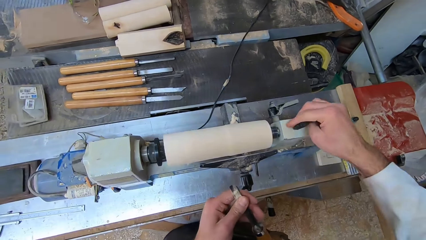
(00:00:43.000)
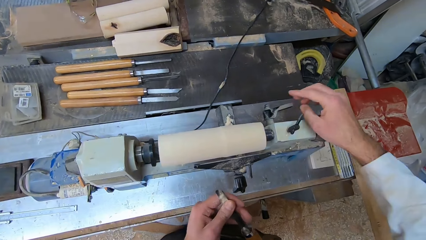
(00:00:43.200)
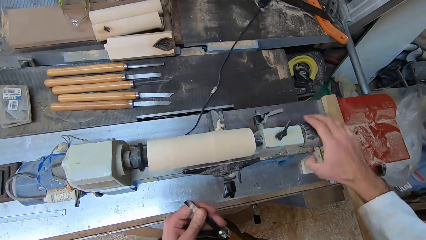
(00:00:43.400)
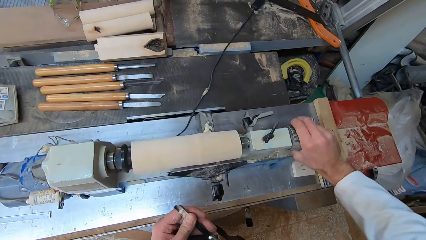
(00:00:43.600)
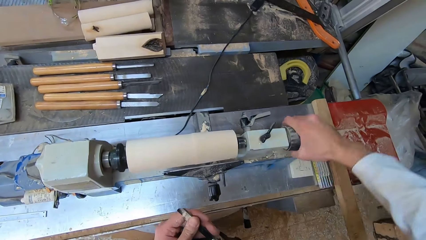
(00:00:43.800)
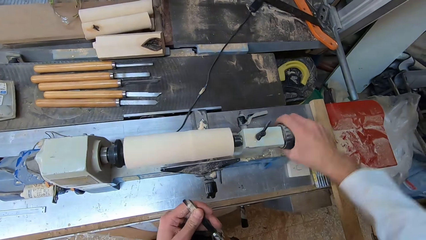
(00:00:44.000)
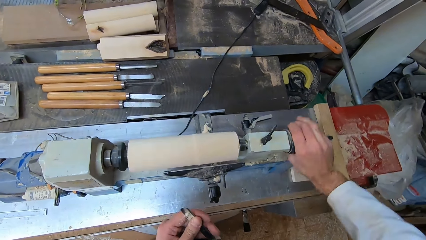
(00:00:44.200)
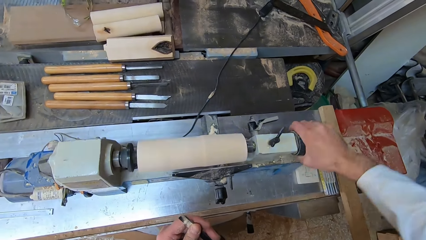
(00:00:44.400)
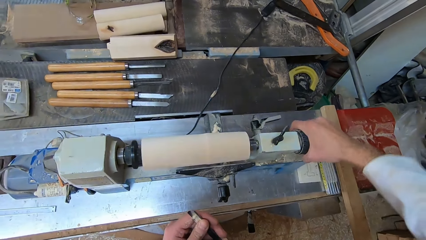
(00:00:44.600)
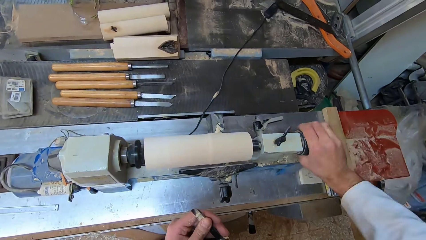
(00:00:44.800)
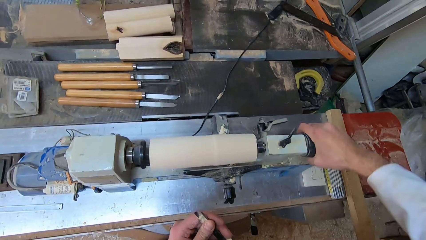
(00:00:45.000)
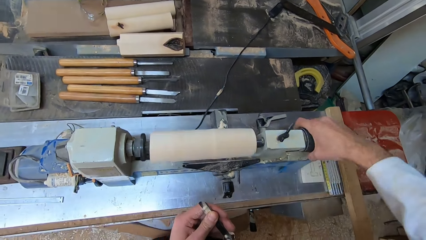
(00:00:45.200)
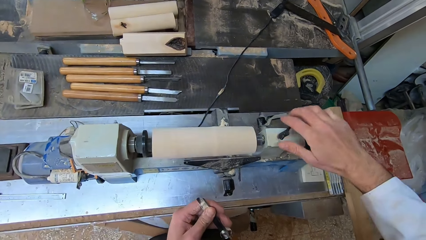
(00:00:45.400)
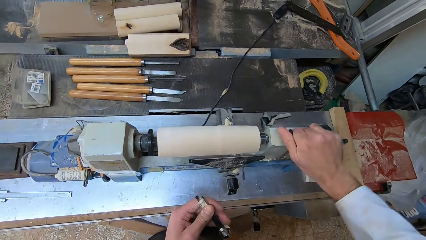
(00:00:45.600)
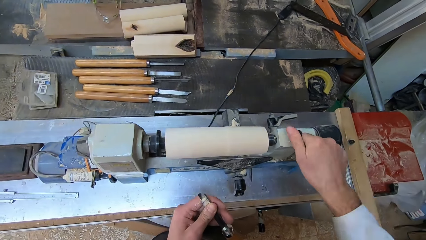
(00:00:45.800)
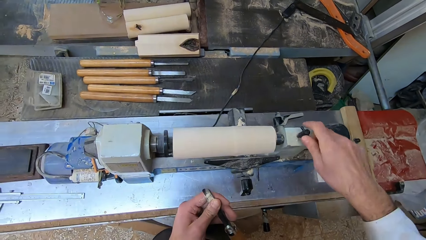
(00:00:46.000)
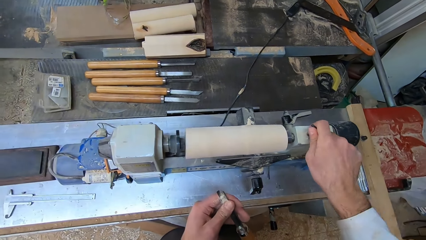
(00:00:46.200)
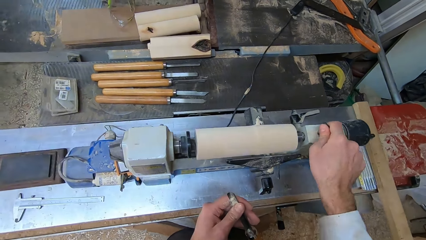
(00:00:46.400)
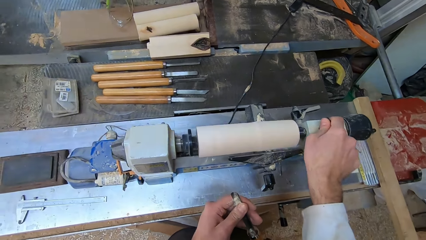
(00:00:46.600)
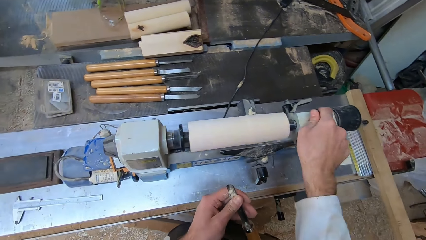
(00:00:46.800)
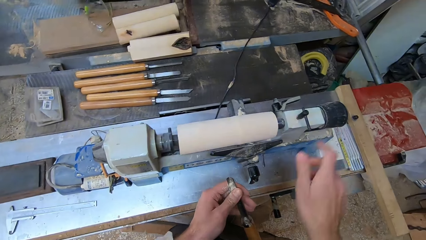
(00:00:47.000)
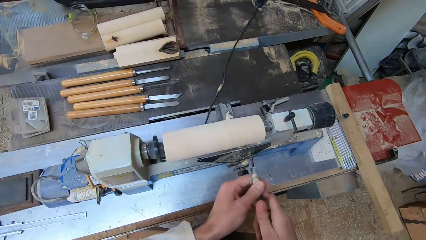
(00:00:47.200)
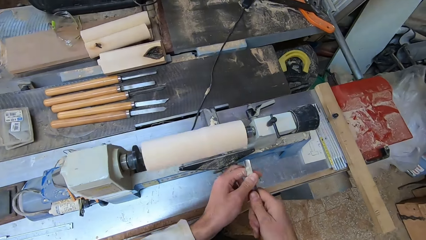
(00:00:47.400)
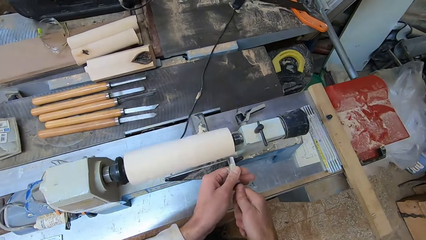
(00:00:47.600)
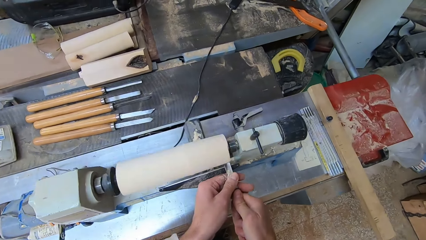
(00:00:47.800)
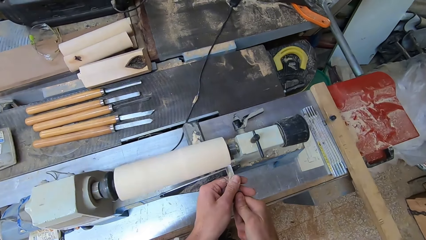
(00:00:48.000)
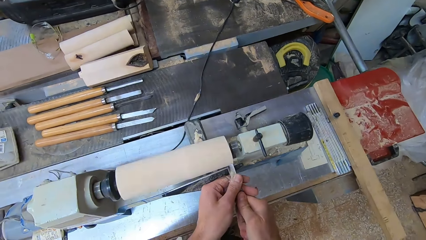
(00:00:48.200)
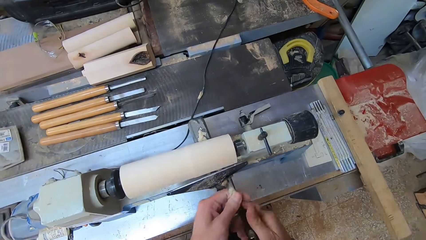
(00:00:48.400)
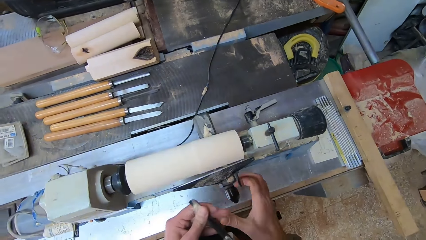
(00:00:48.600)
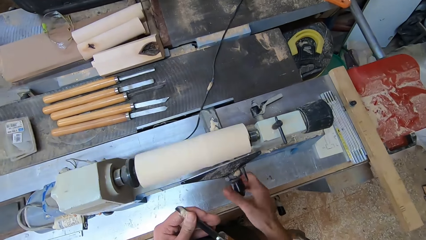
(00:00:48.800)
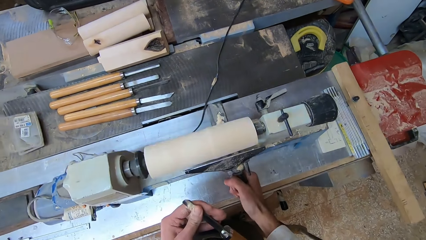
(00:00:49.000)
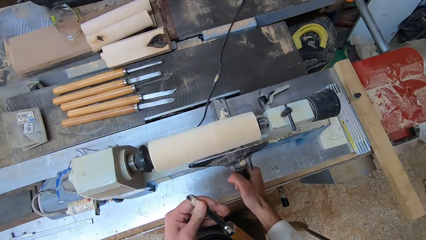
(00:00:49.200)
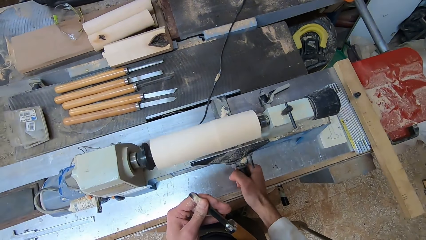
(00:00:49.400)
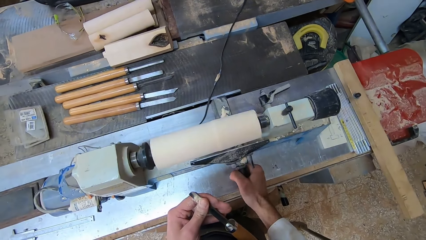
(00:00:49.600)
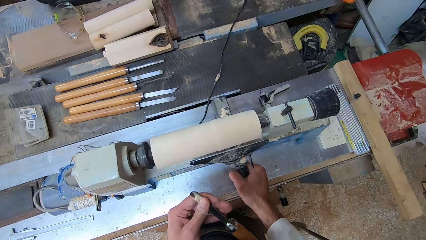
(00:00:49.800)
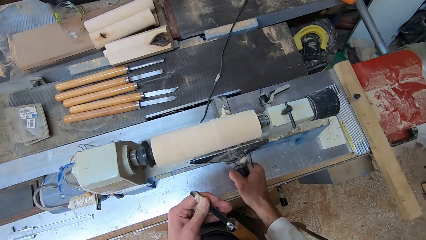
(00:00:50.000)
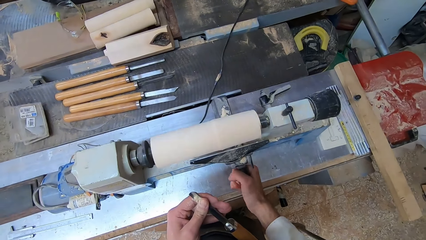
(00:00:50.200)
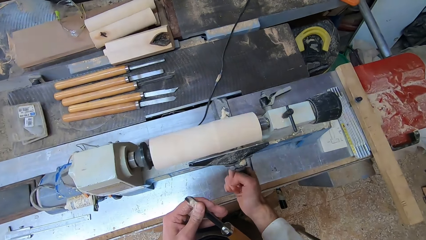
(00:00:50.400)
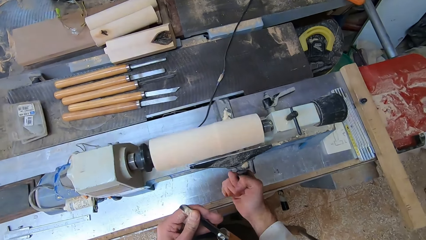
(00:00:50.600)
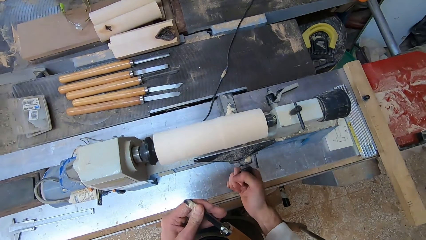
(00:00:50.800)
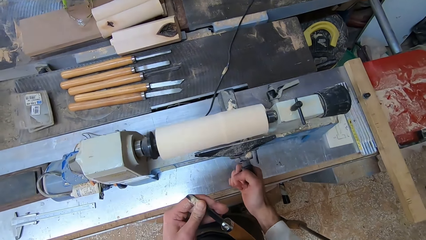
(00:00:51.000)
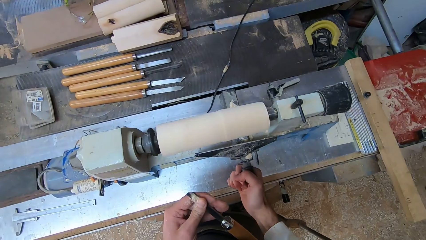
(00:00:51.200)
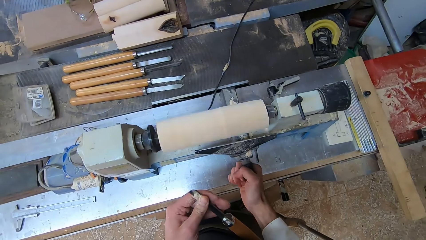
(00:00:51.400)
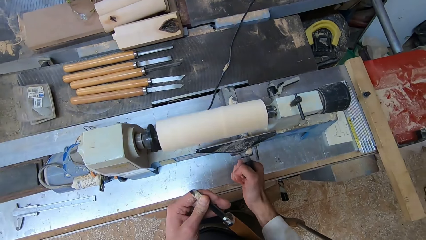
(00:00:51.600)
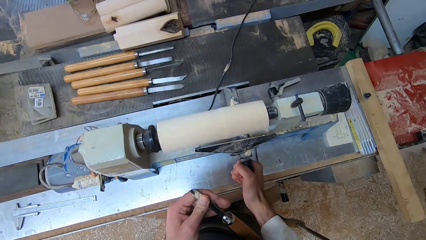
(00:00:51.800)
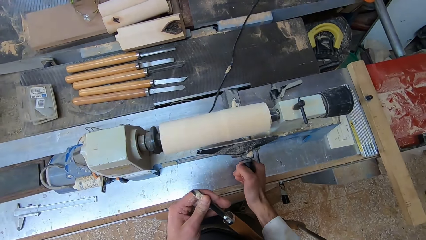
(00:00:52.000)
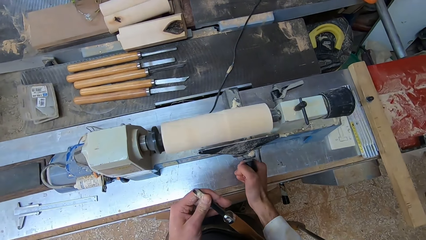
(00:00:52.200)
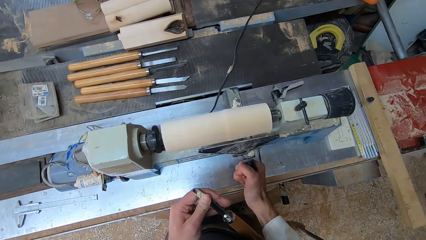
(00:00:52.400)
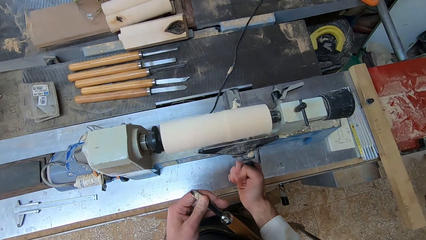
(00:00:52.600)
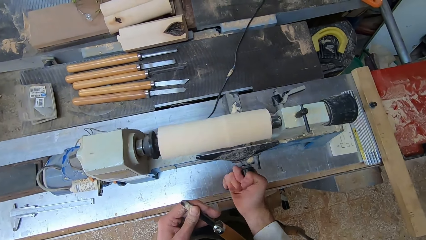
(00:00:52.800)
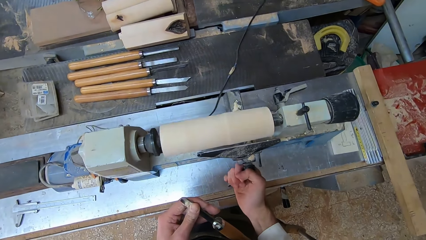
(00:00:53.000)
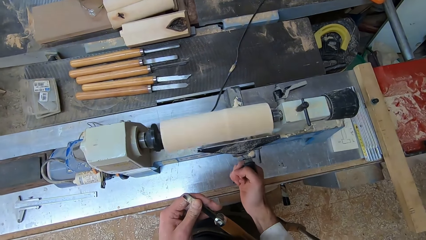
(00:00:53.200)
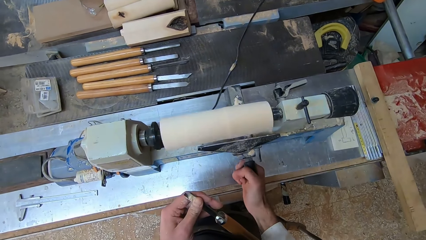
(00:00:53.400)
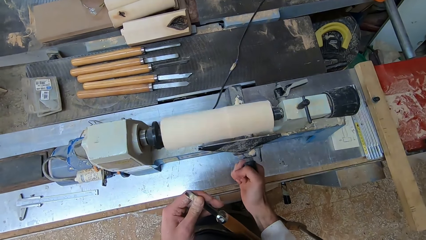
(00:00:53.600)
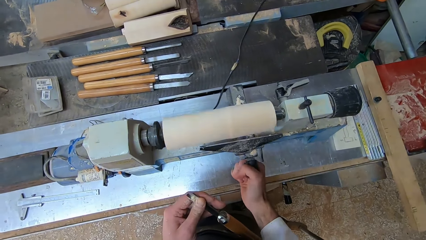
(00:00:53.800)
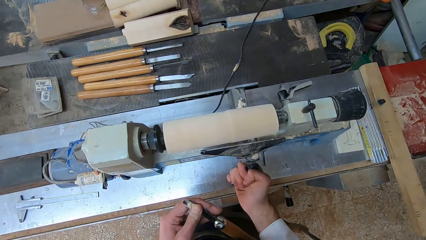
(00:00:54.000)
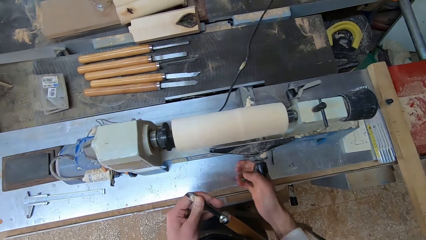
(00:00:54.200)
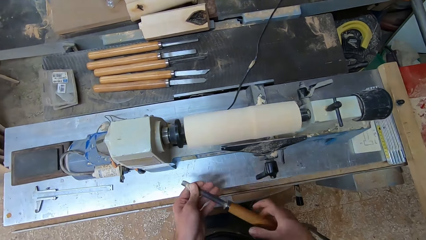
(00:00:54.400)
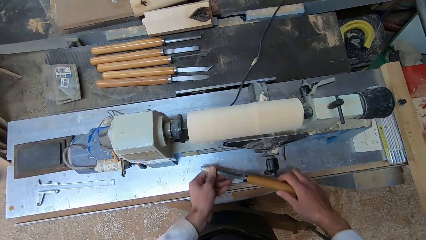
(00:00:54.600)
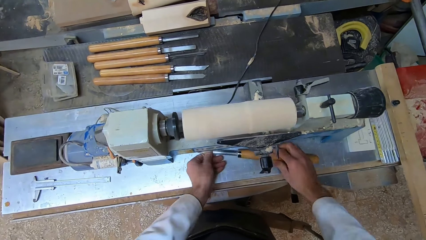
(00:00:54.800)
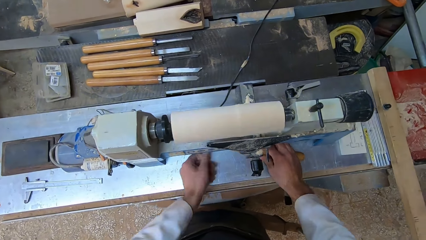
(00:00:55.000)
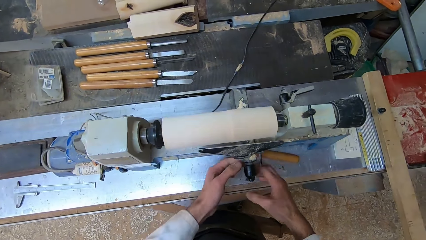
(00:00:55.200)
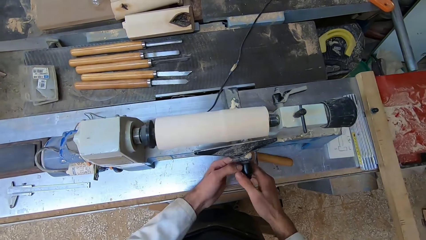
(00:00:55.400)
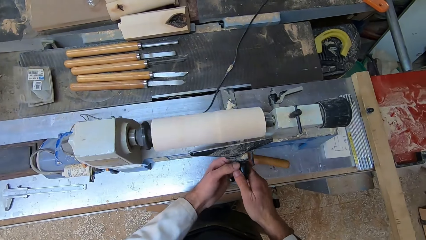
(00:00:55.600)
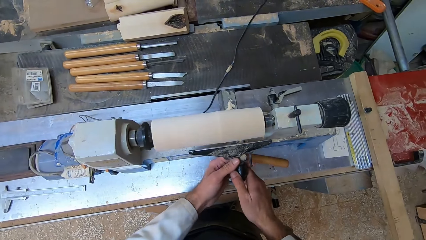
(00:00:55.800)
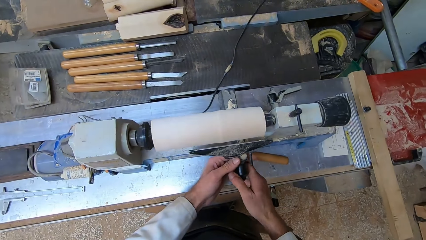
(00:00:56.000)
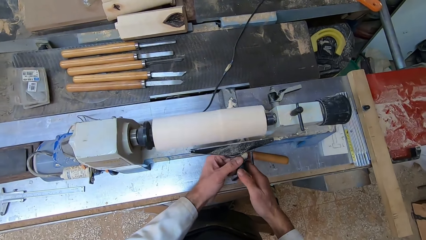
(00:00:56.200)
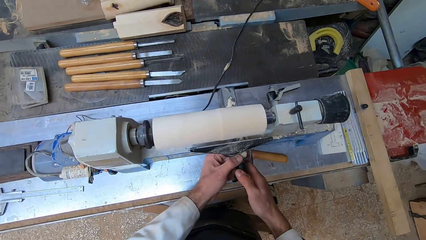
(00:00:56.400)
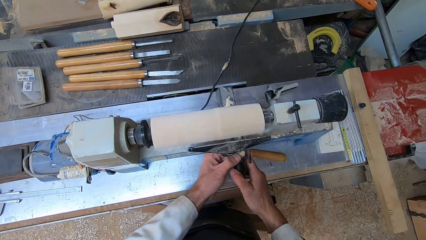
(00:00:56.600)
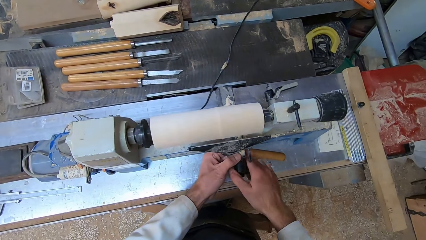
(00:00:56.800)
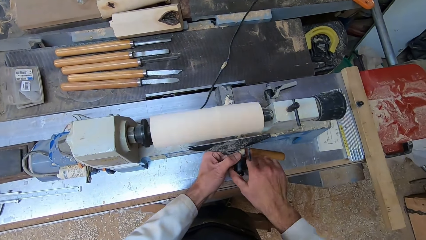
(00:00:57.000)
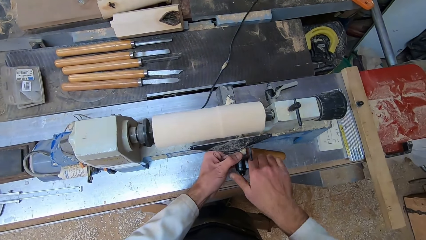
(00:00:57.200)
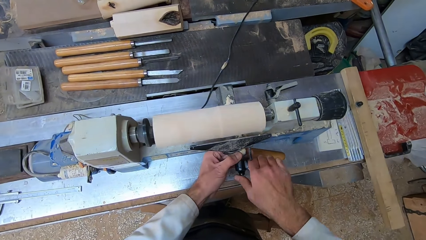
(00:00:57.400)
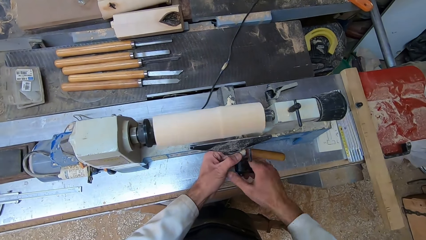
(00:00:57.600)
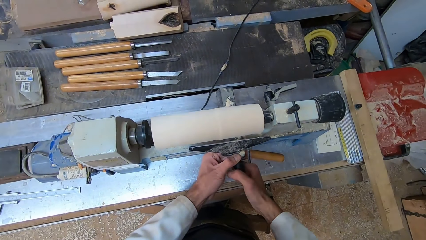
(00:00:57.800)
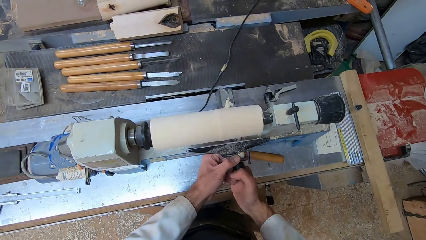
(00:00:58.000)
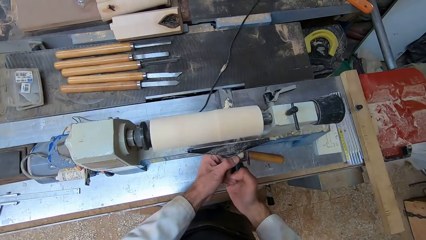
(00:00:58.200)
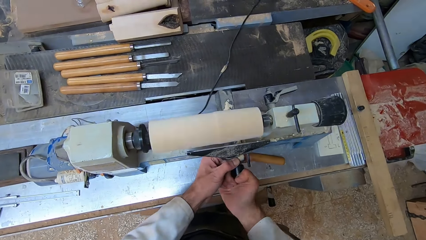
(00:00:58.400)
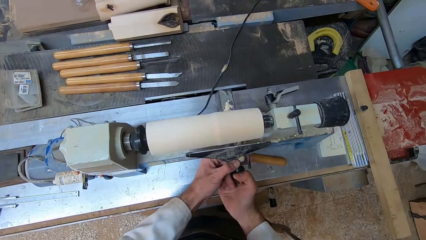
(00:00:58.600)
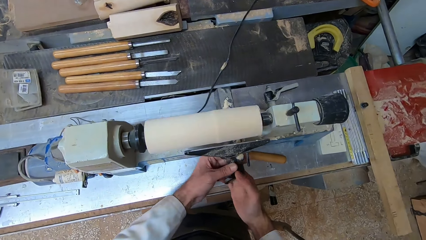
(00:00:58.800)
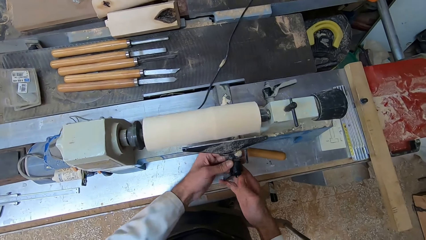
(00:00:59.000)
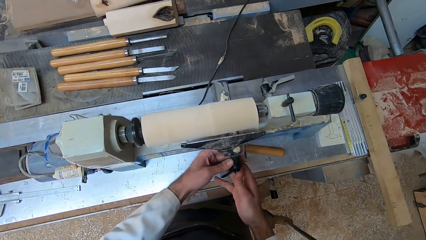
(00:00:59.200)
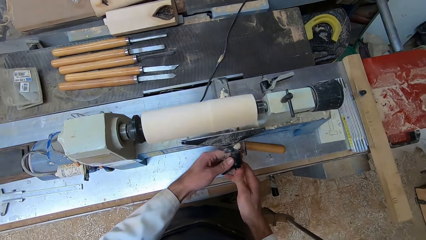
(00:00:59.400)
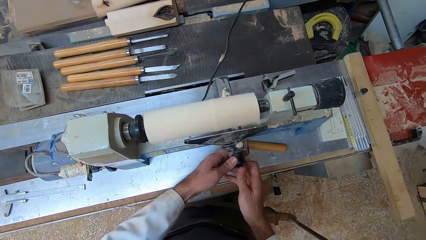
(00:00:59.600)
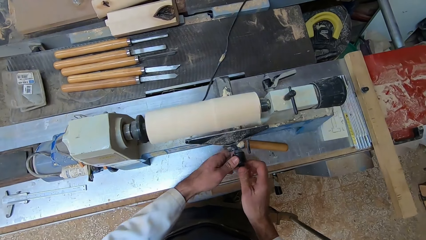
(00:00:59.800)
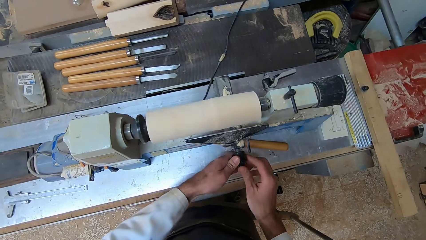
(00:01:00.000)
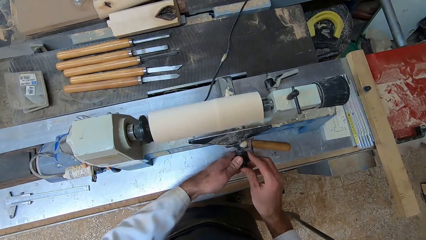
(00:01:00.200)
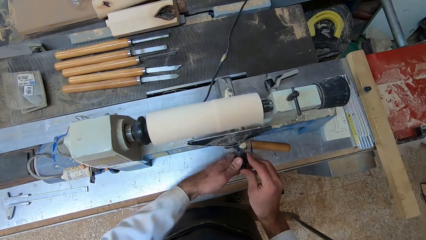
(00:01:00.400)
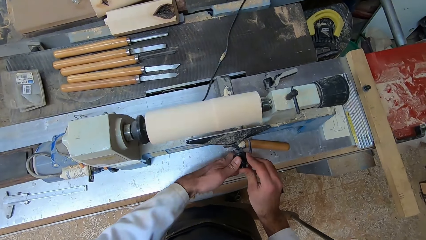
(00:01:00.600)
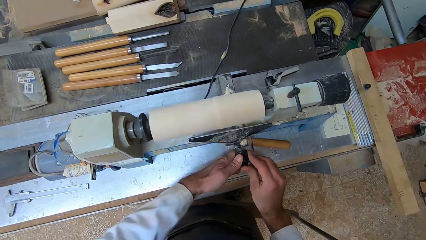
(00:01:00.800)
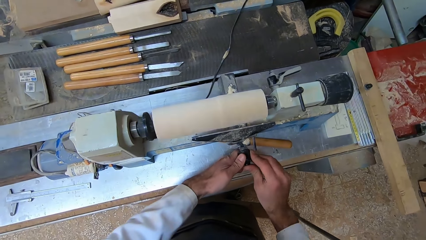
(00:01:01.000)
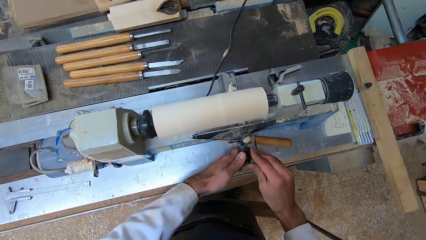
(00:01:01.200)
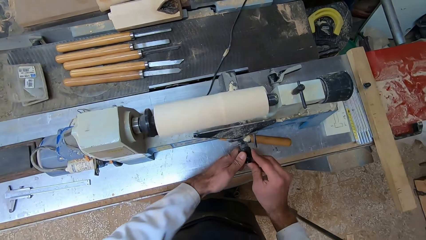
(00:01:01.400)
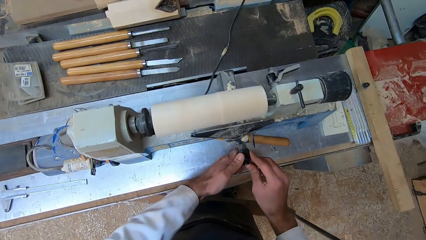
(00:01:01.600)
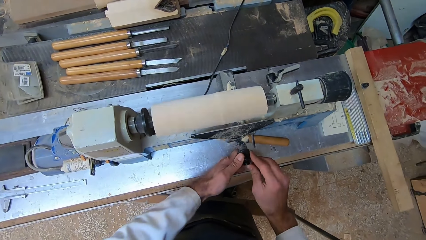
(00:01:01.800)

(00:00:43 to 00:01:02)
The camera wearer adjusts a lever of the round wood making machine with his right hand. He holds the gouge in his left hand. He holds the gouge with both hands. He shaves the round wood in the round wood making machine with the gouge in both hands. He holds the gouge in his left hand. He adjusts the clamp of the round wood making machine with his right hand. He drops the gouge onto the round wood making machine with both hands. He adjusts the clamp of the round wood making machine with both hands.
